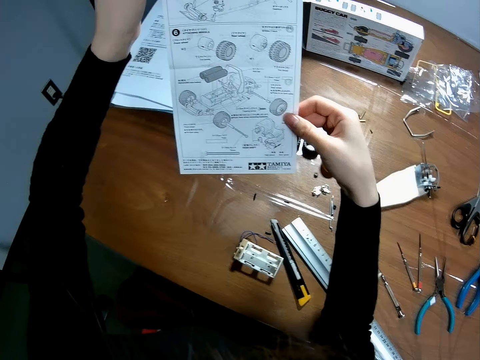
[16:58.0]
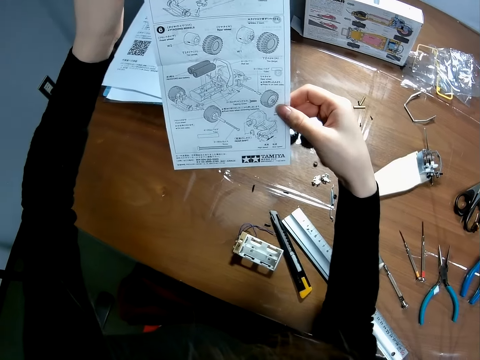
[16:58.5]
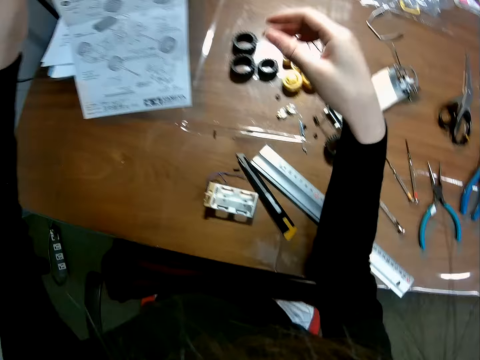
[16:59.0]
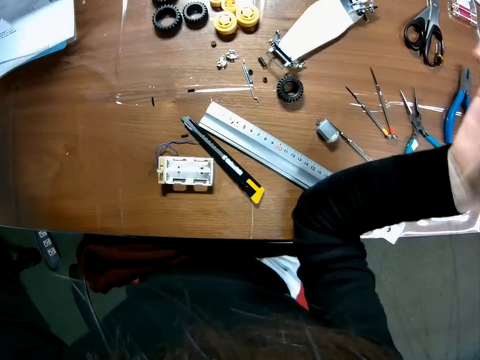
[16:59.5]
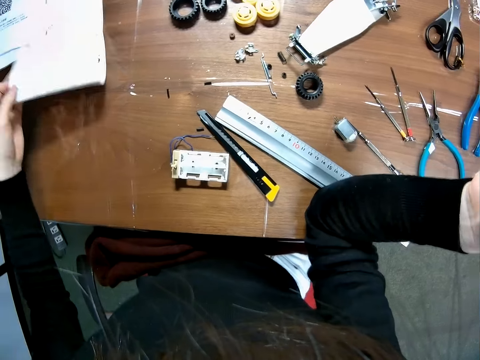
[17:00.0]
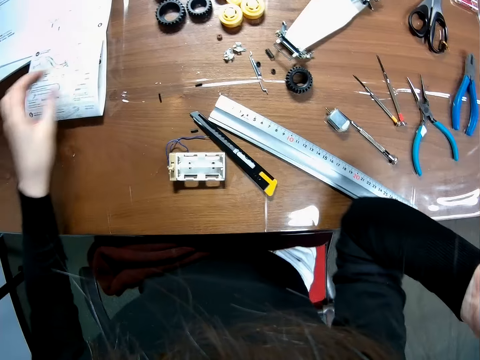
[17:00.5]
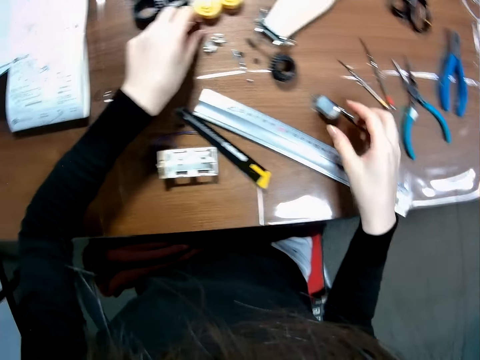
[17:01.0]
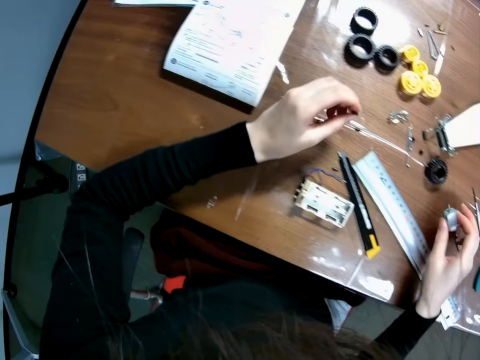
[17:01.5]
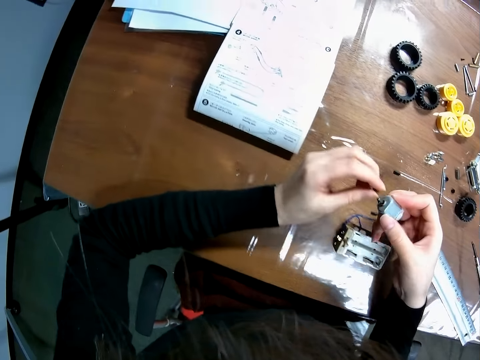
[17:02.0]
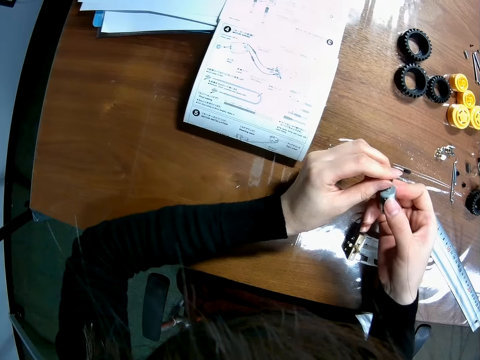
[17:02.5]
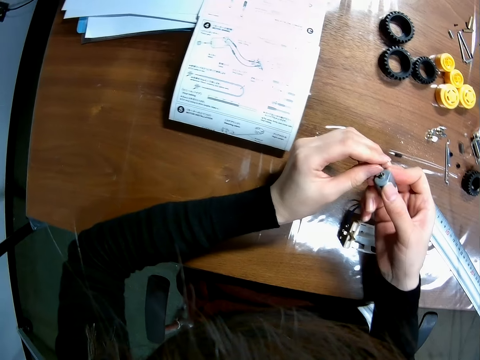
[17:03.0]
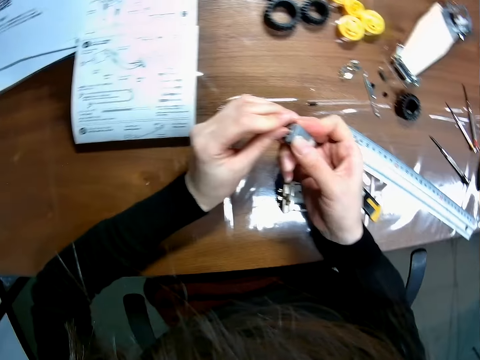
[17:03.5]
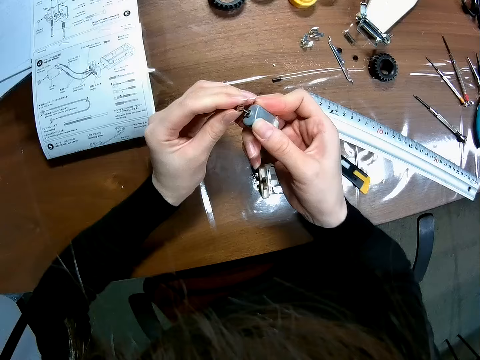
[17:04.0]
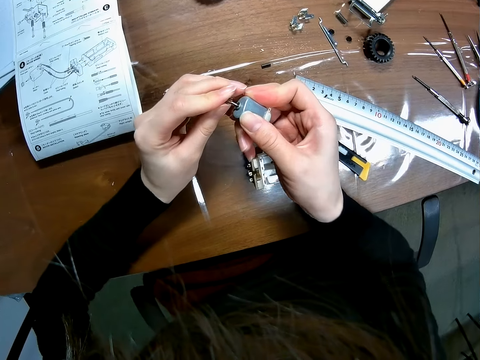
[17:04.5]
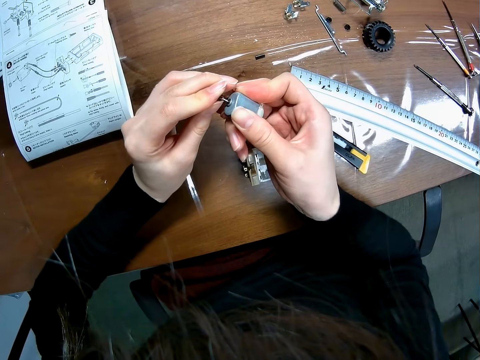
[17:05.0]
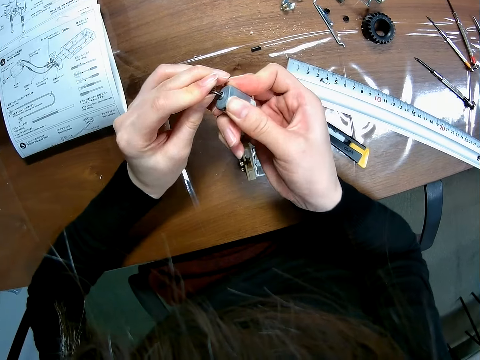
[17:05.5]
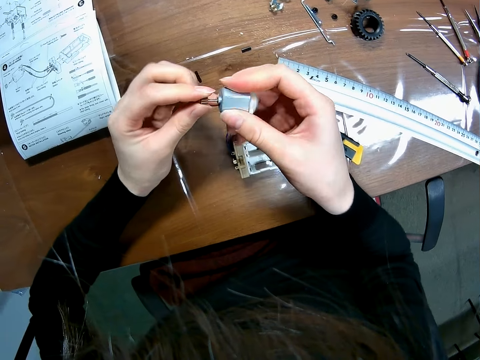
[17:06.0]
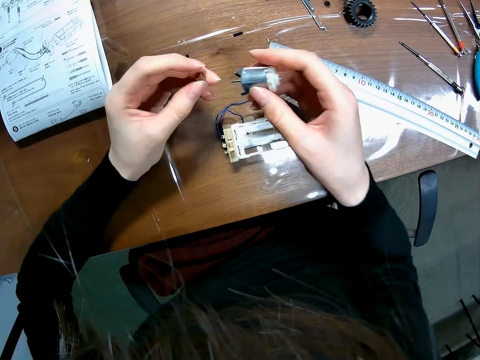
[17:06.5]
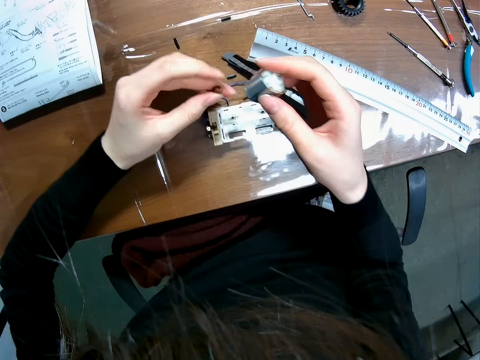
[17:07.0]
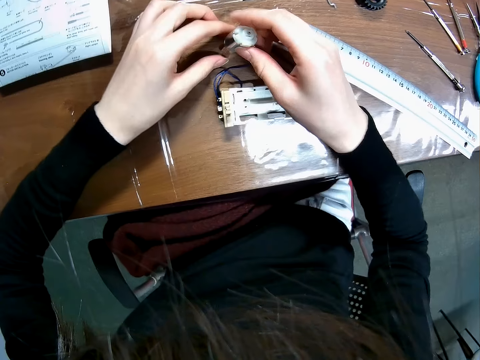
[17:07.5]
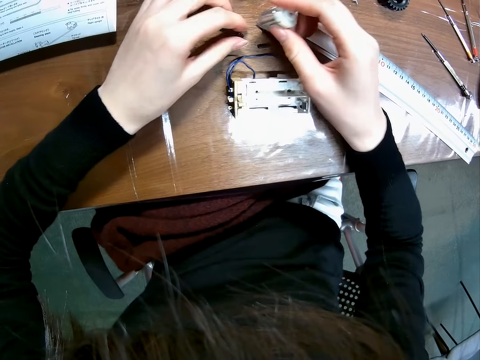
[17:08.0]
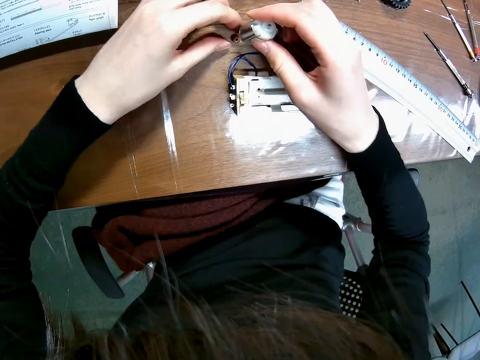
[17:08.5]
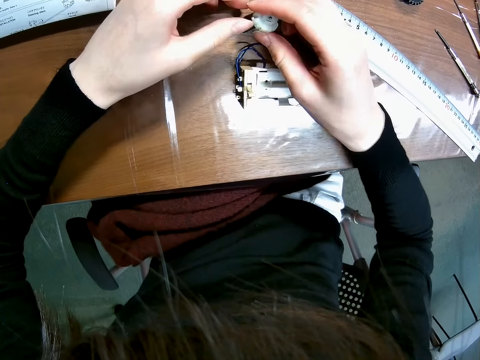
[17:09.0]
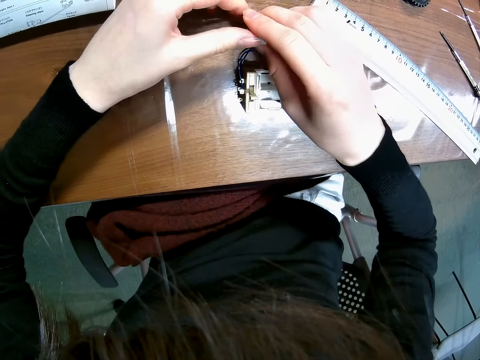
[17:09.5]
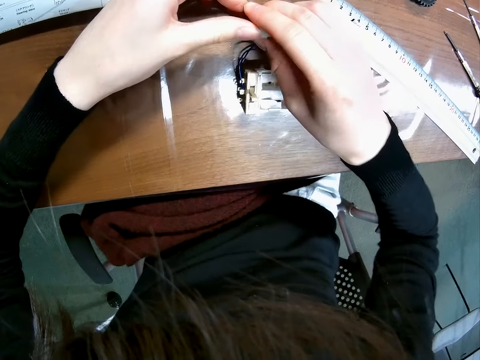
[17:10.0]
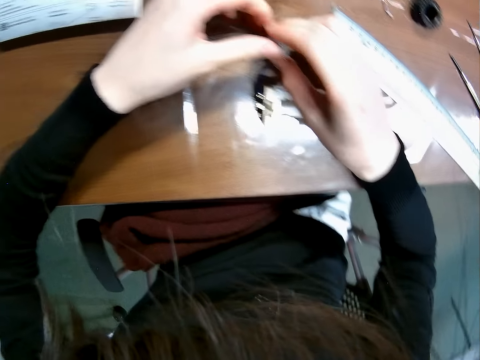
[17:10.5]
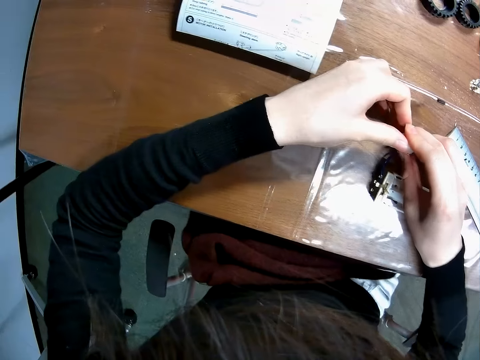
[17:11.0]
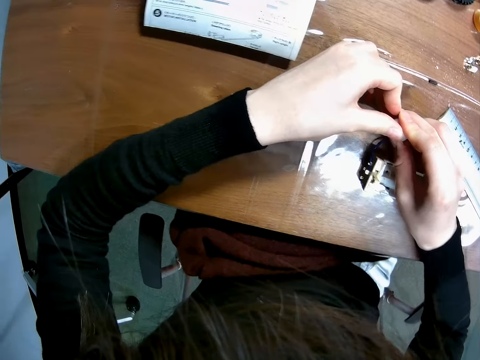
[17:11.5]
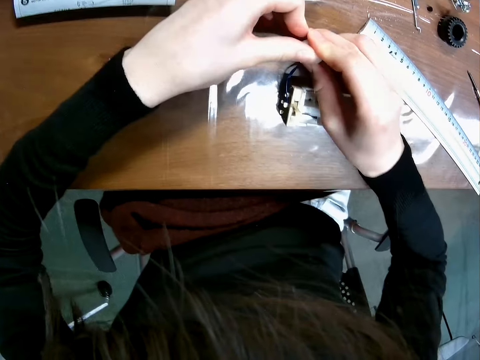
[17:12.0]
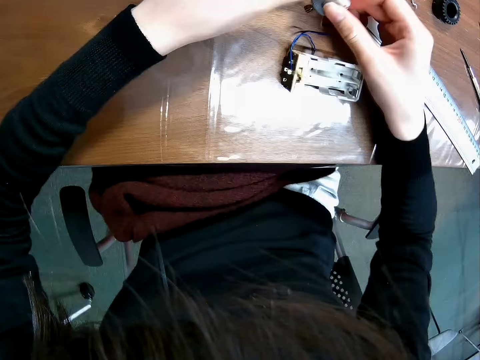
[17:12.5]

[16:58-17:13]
The camera wearer drops the piece of paper on the table. They look around. They pick up a small round metal from the table. They pick up a rotor from the table. They attach the small round metal to the rotor.

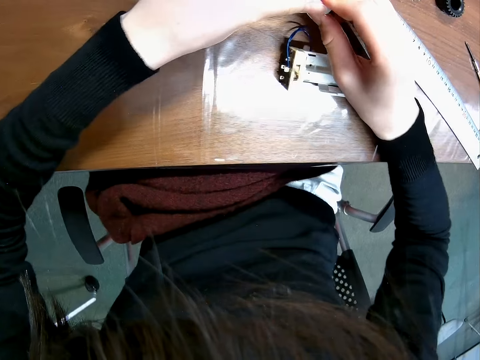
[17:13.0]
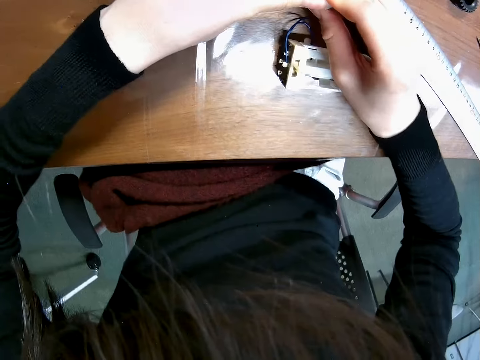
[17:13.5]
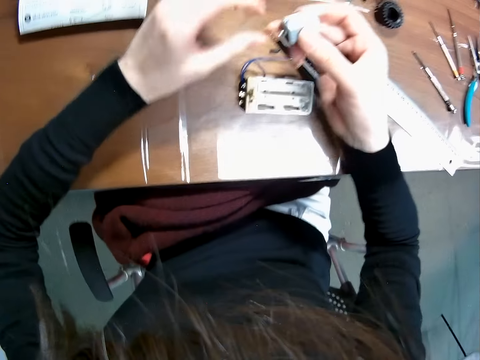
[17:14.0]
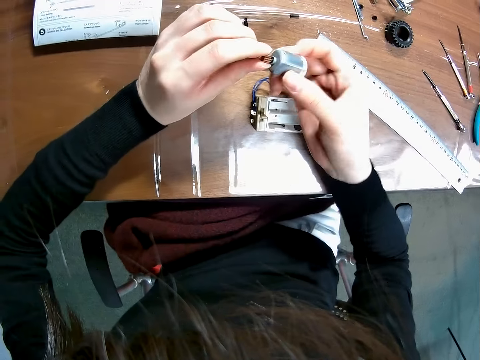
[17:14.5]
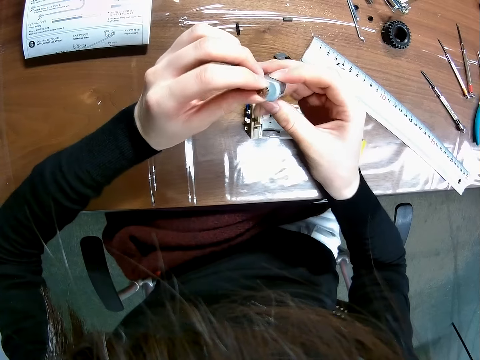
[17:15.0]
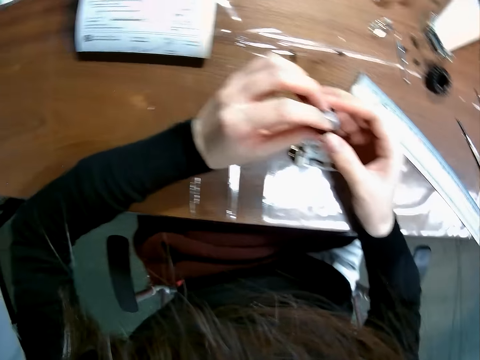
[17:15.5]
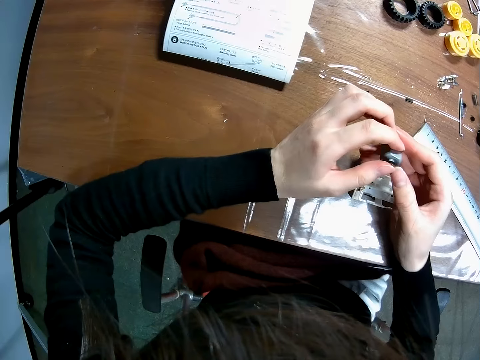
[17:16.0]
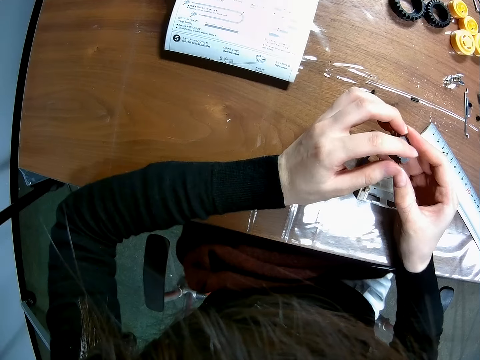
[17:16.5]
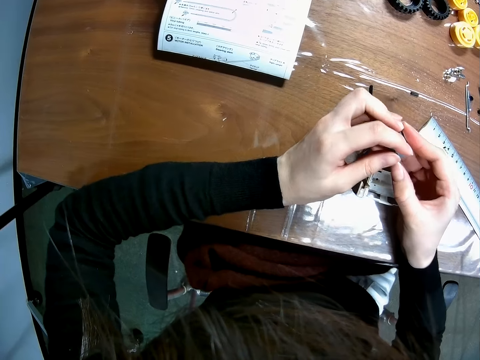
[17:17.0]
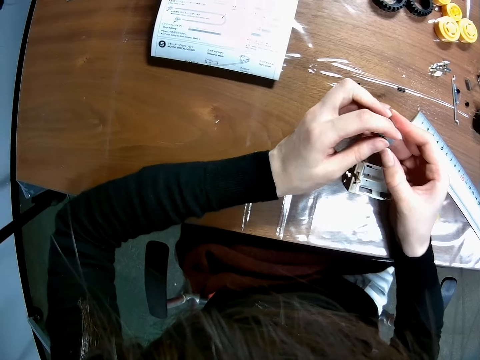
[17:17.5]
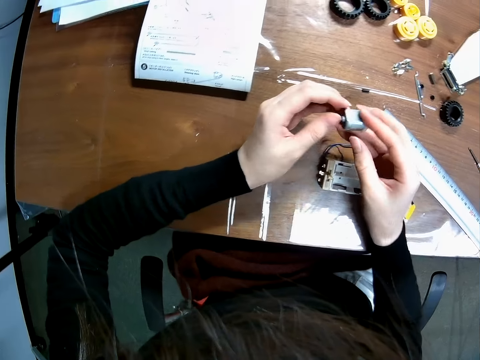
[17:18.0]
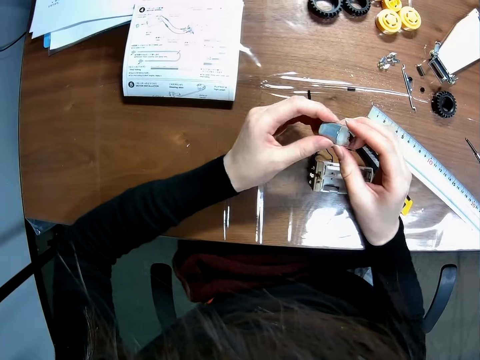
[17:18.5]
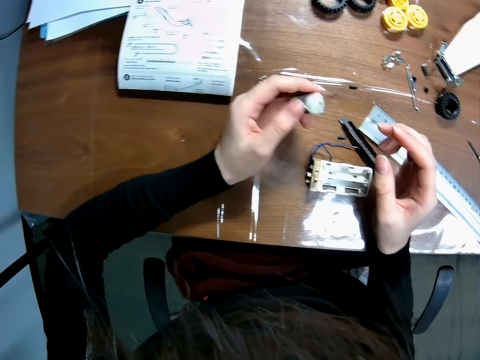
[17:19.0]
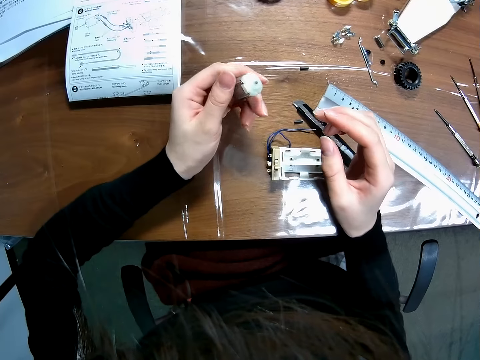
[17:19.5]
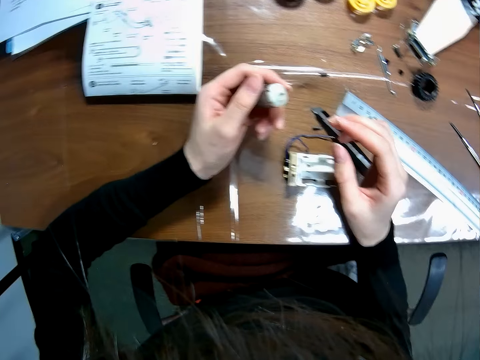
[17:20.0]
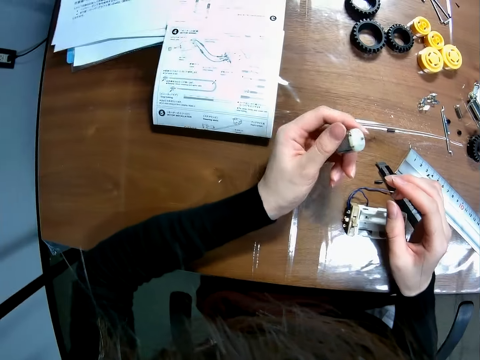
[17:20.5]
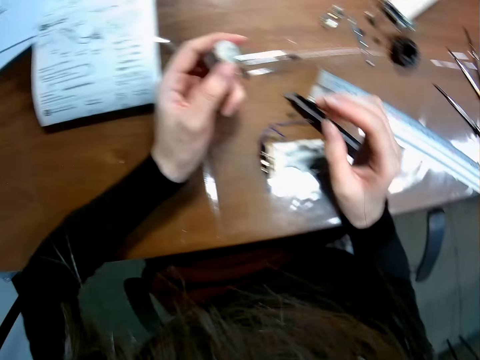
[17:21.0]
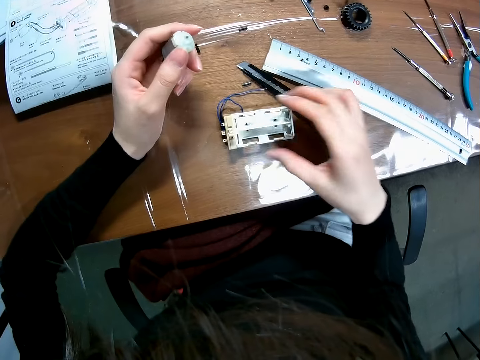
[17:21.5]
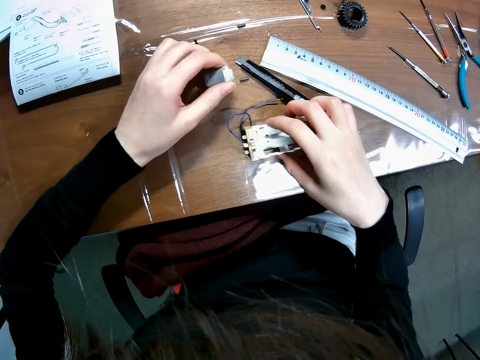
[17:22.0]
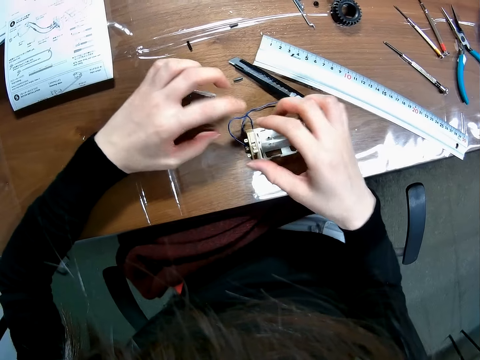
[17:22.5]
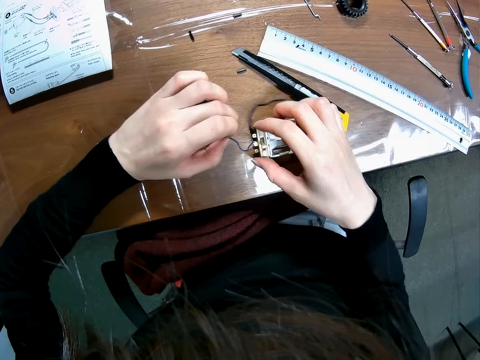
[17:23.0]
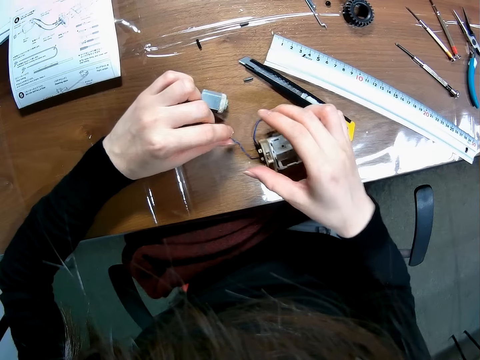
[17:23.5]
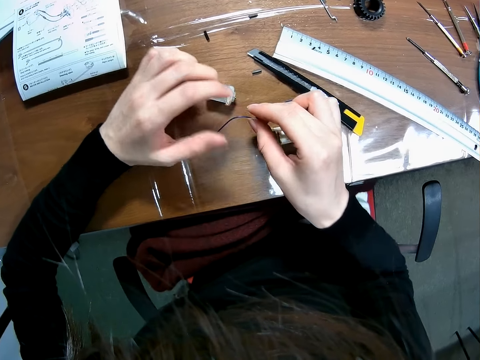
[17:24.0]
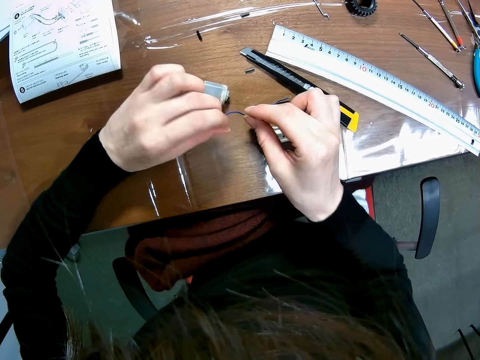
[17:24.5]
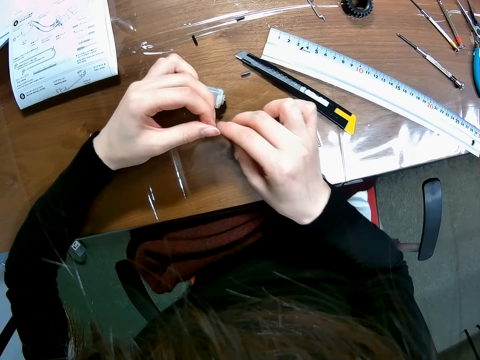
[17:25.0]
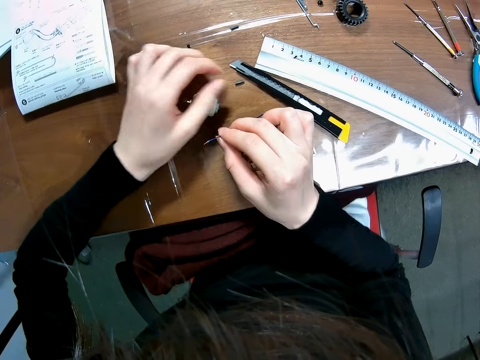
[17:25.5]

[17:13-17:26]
The camera wearer looks at something. They move the plastic cover on the table. They fix the nut on the wire. They adjust the wire in the plastic cover.
